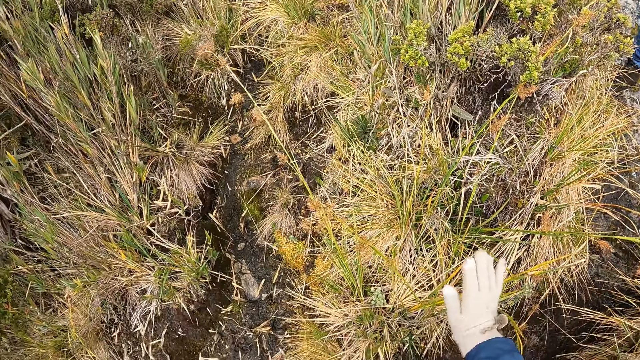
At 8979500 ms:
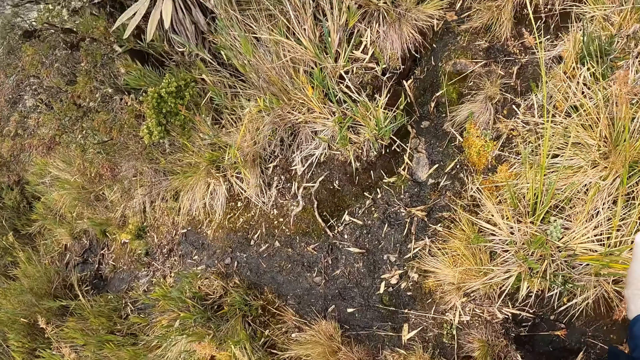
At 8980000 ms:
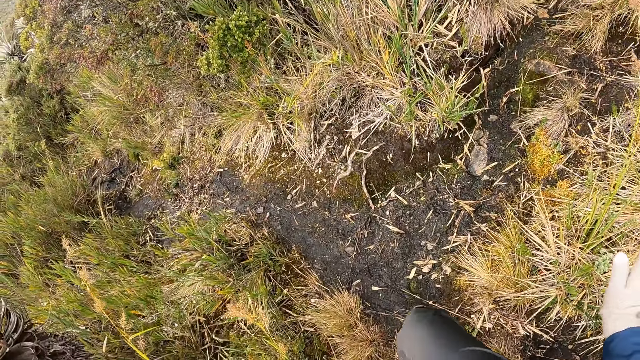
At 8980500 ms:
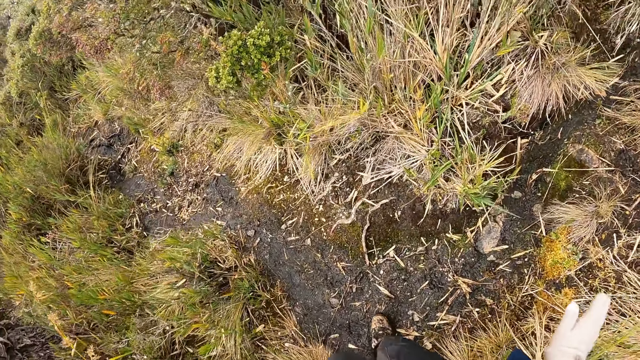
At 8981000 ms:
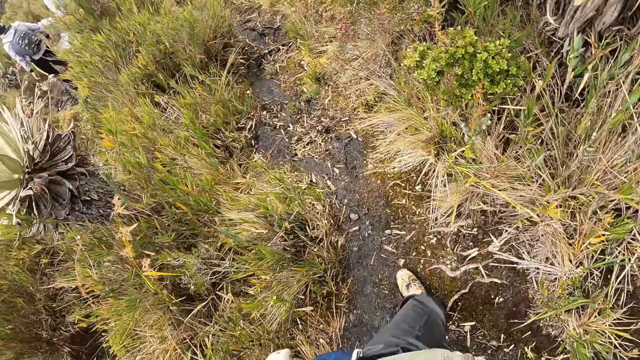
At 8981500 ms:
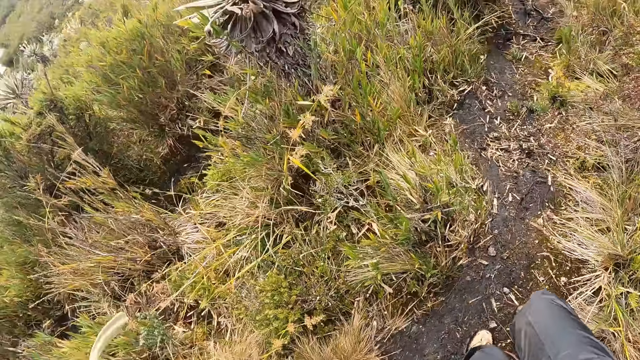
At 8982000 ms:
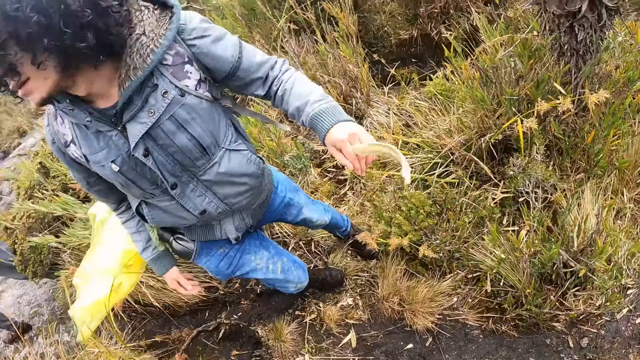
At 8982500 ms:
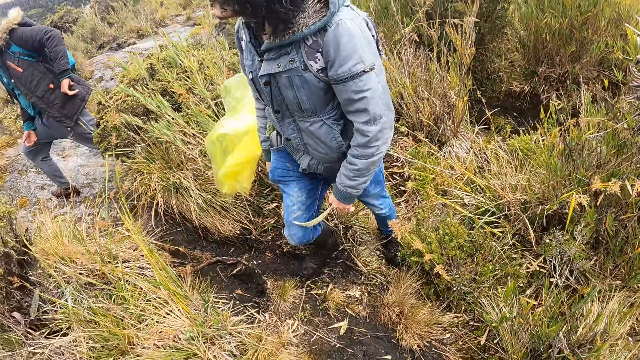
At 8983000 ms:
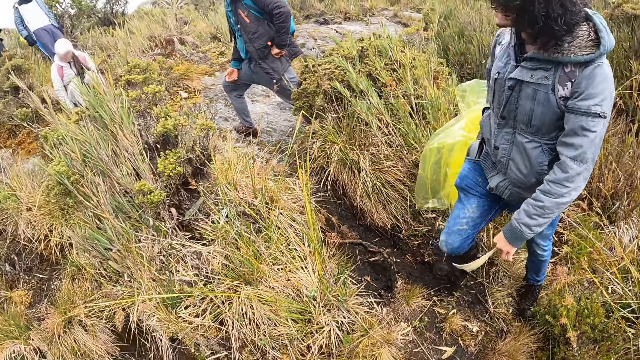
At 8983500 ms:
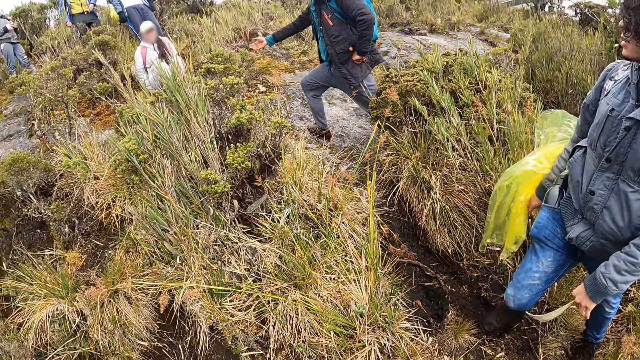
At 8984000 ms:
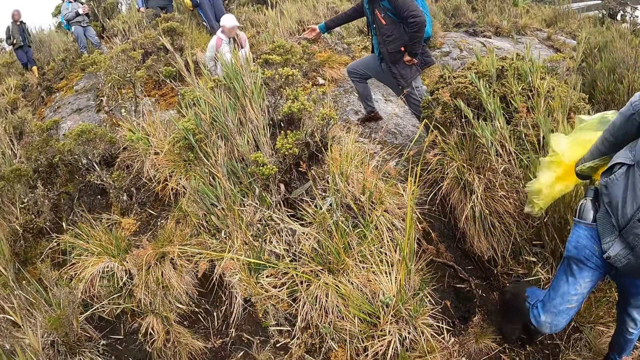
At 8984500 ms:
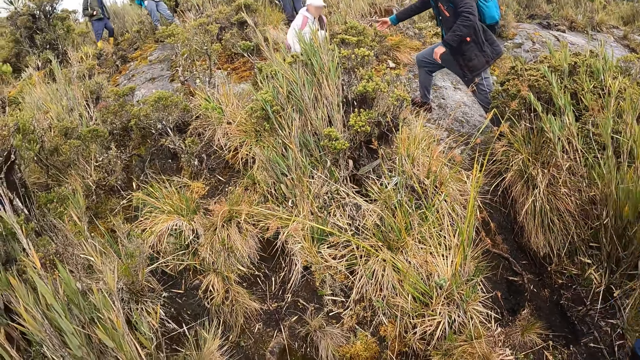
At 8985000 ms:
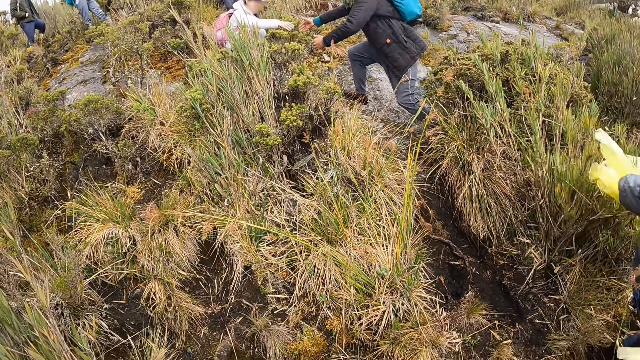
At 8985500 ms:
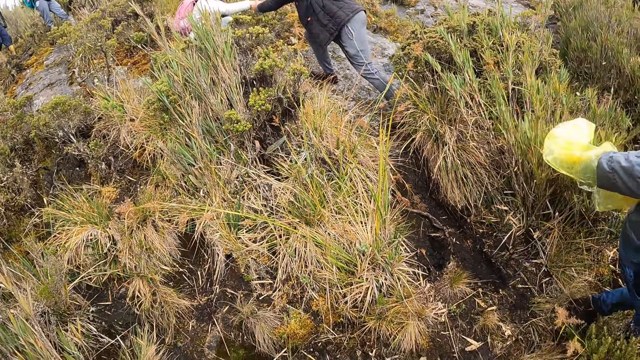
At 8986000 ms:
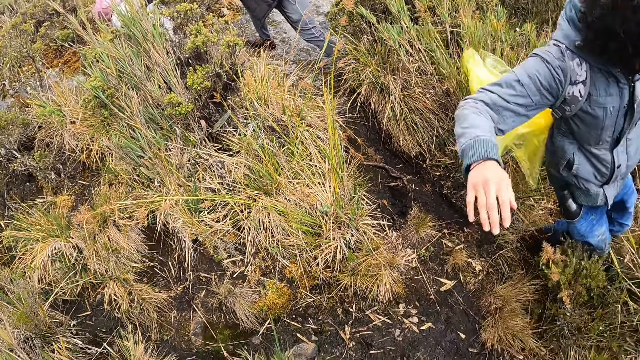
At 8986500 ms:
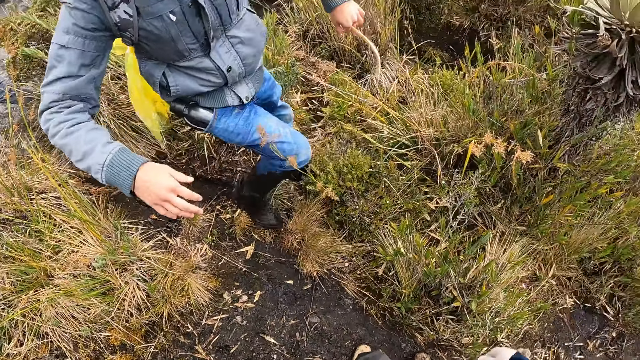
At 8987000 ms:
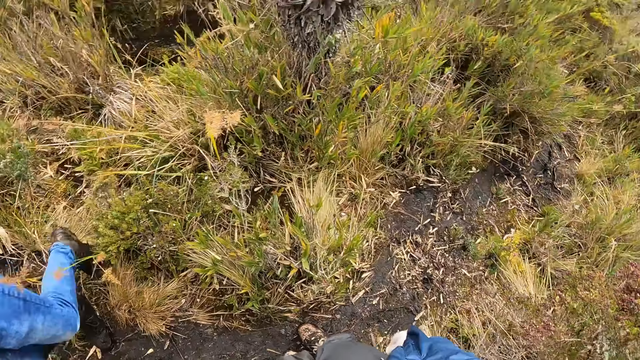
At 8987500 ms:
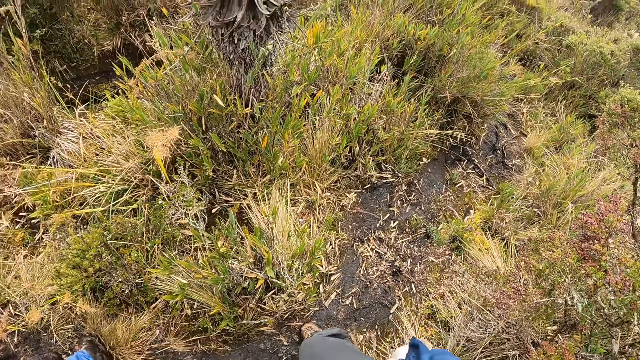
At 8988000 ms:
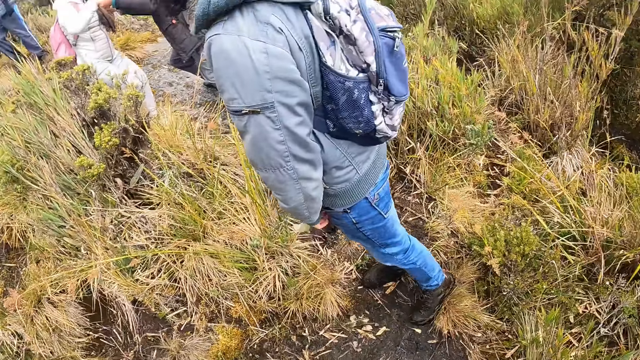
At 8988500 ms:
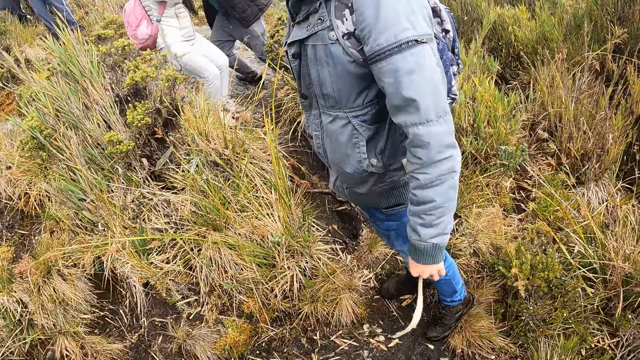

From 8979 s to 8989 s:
A woman grabs a man with her right hand.

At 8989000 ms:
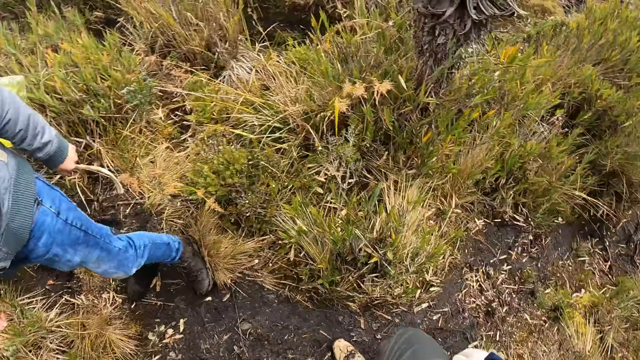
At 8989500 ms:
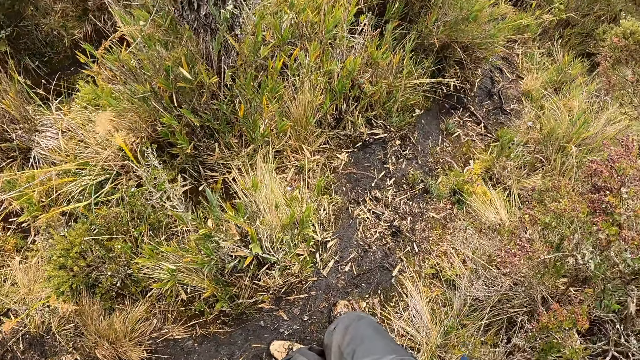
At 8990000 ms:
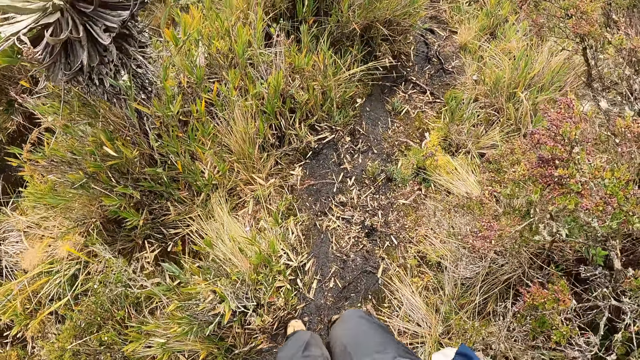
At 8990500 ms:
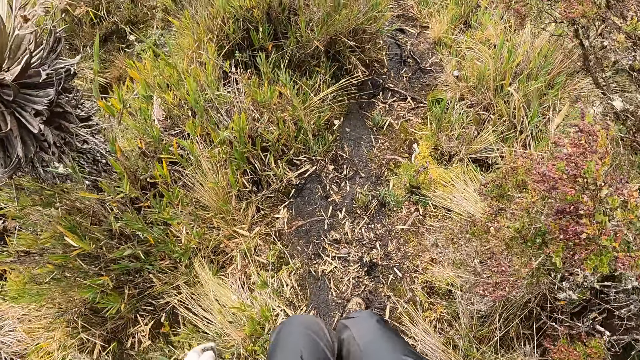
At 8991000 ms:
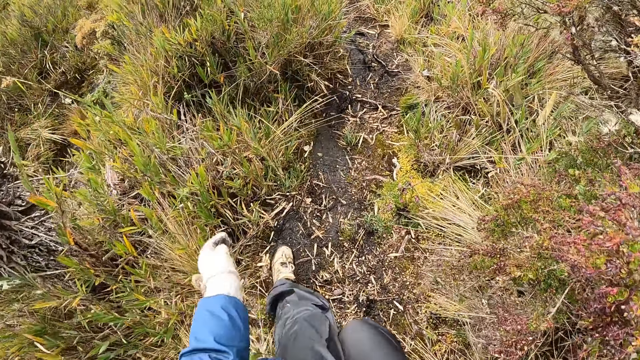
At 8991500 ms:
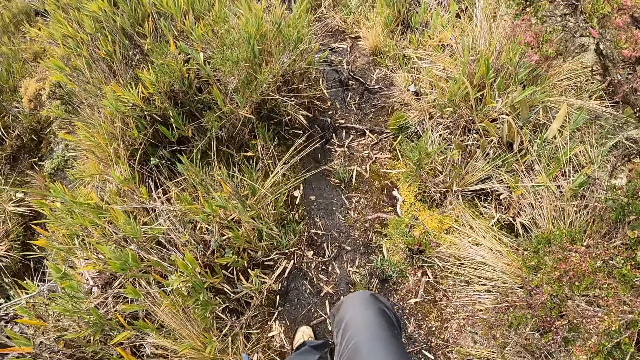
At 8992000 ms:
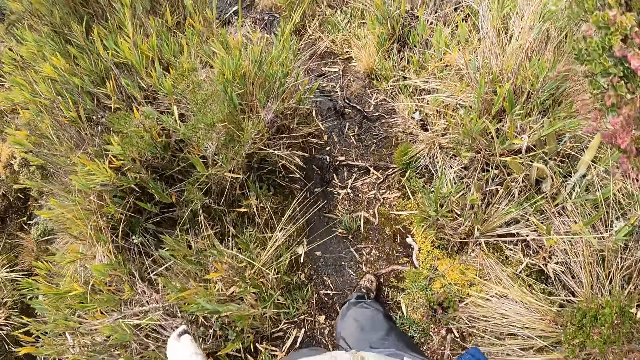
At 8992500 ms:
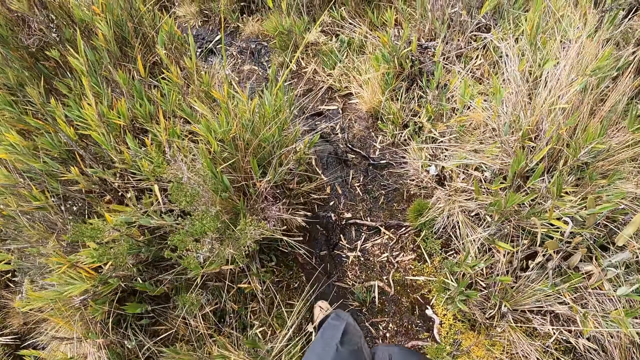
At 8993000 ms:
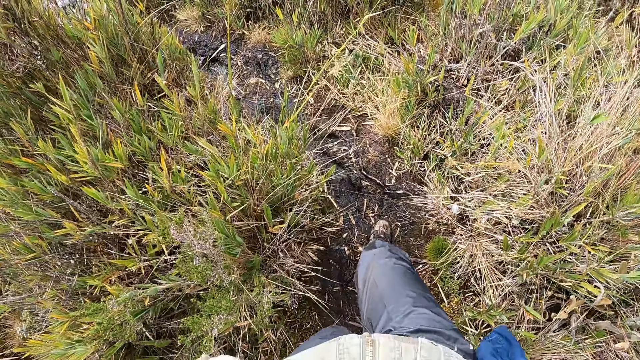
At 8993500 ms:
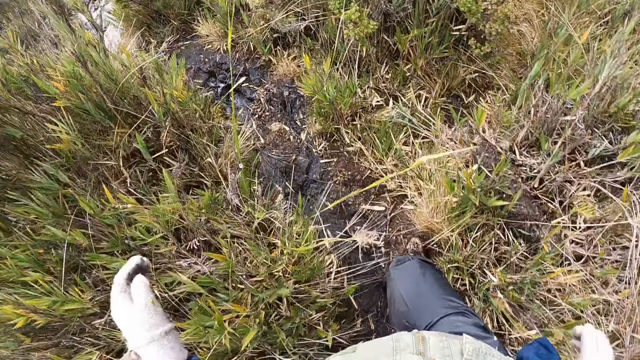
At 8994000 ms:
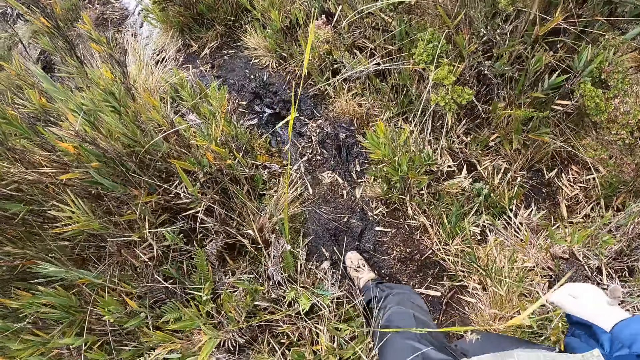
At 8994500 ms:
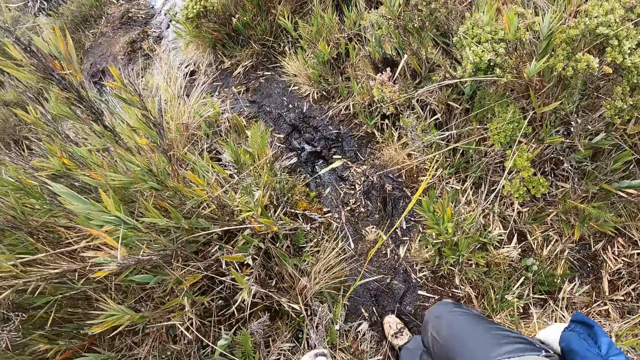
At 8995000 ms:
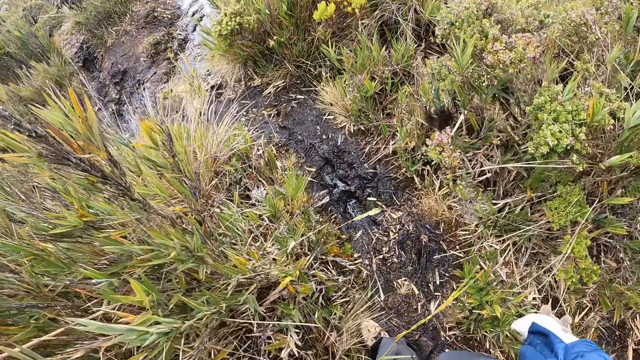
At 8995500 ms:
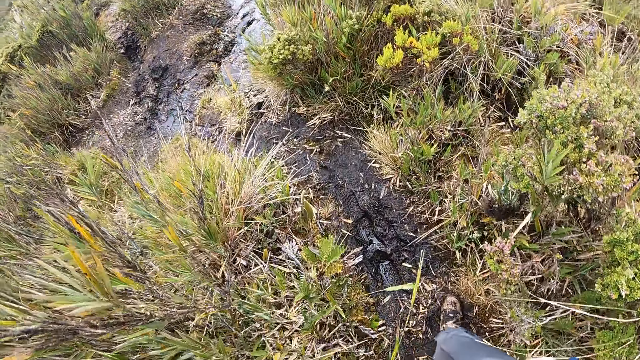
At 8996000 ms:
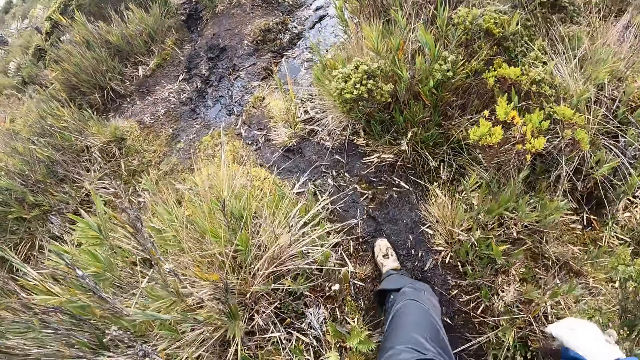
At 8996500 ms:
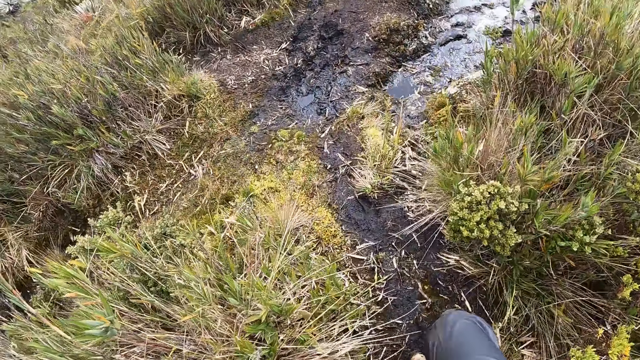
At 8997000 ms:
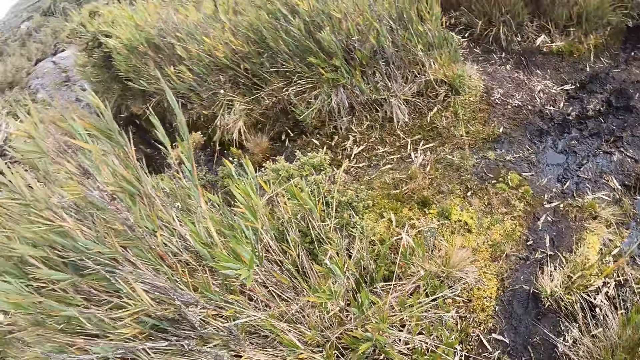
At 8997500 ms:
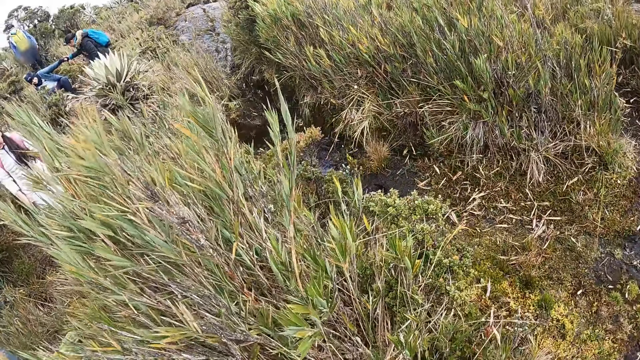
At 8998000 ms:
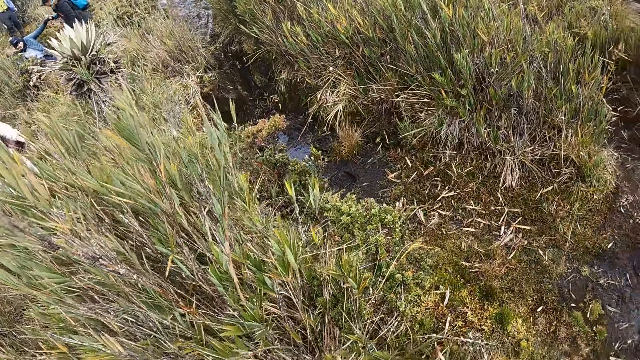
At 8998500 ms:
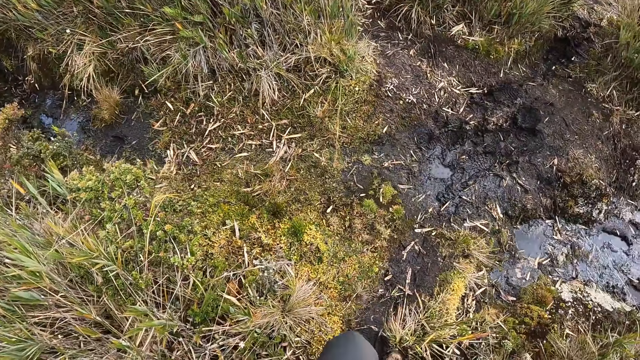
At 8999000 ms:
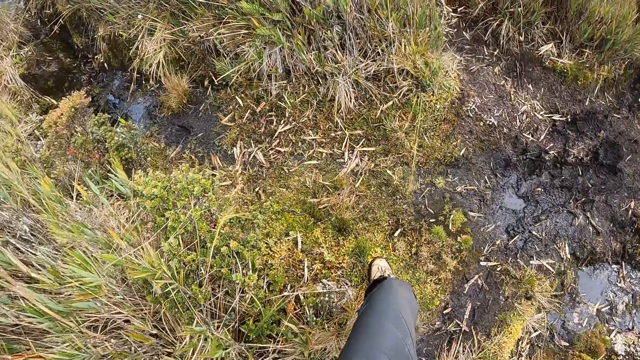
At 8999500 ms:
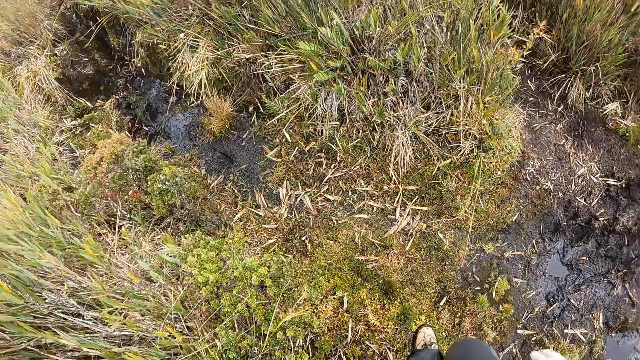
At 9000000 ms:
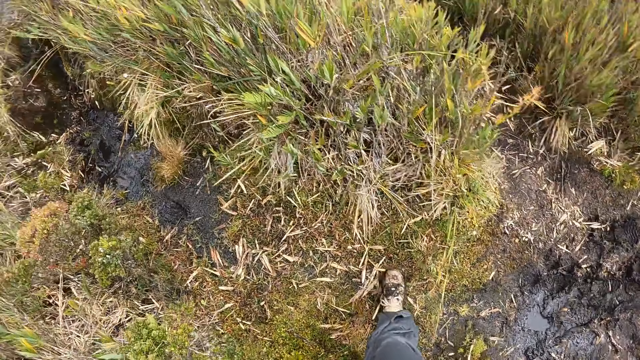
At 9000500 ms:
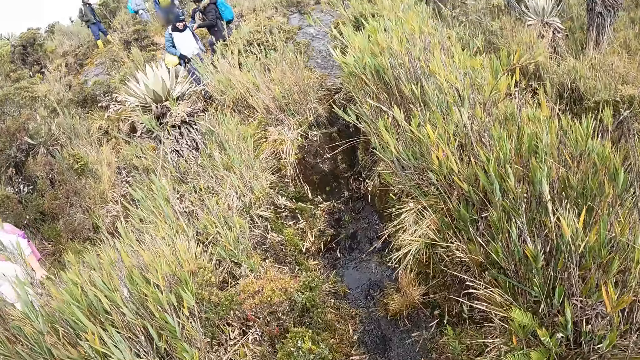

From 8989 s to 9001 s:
The camera wearer walks in the scrubland. The man pulls another woman from the rock with his right hand.
